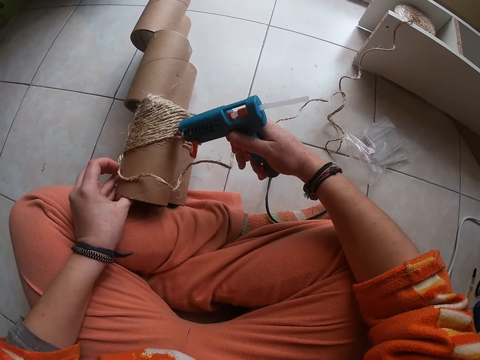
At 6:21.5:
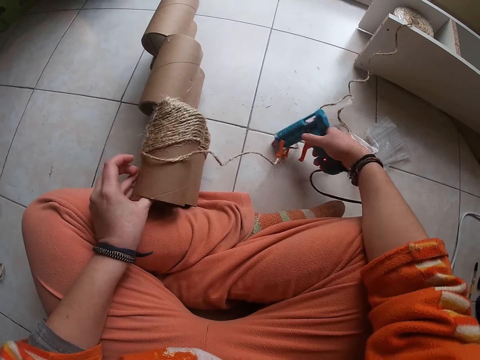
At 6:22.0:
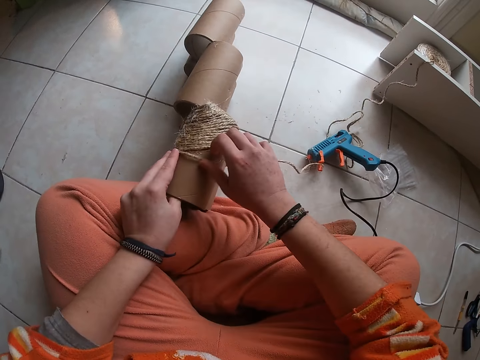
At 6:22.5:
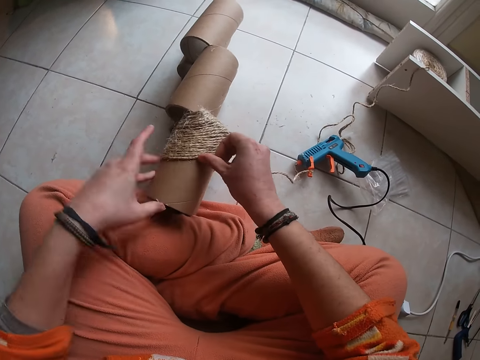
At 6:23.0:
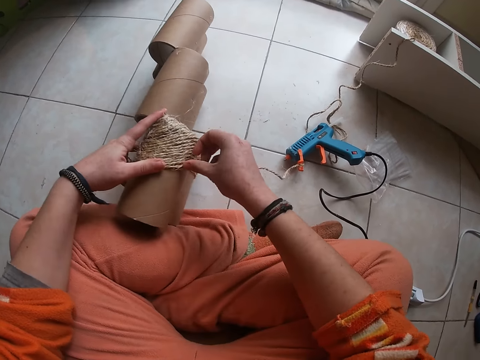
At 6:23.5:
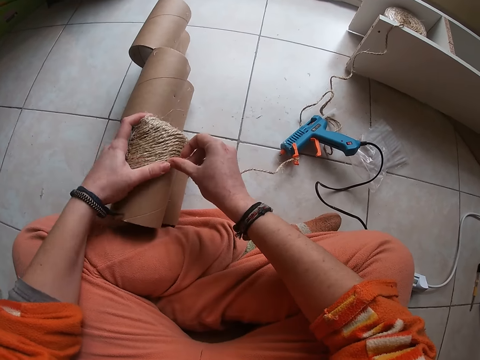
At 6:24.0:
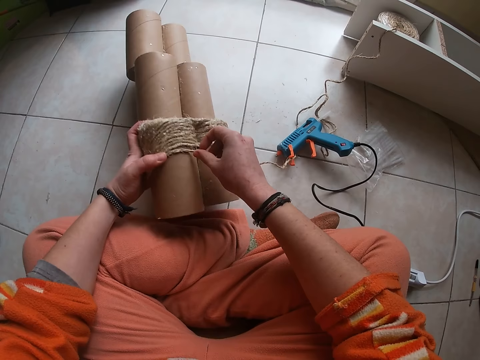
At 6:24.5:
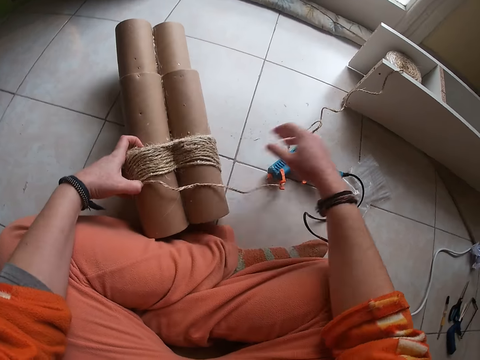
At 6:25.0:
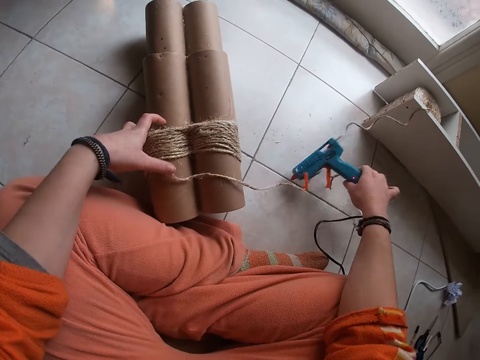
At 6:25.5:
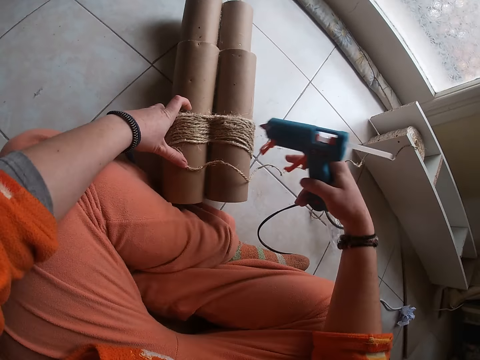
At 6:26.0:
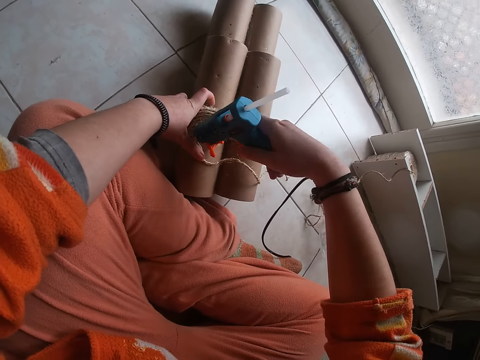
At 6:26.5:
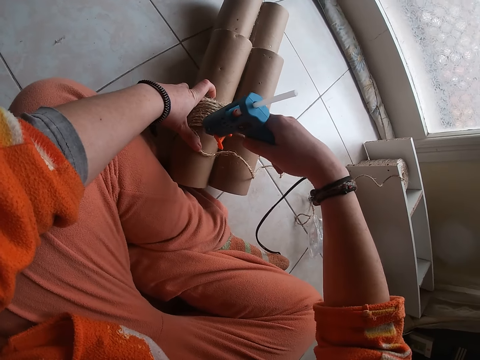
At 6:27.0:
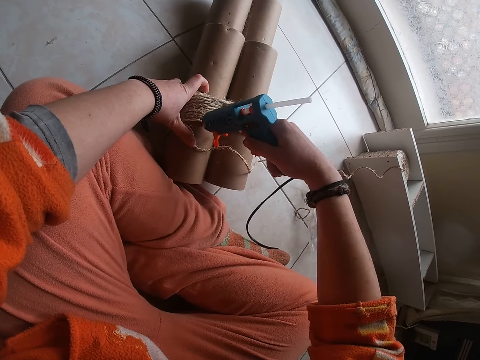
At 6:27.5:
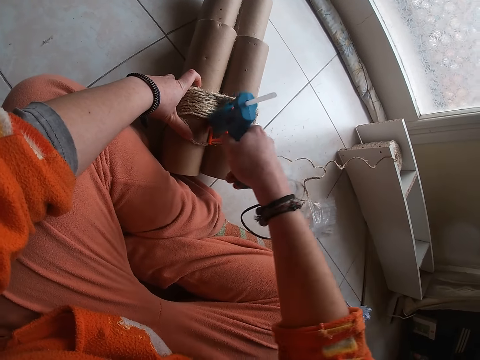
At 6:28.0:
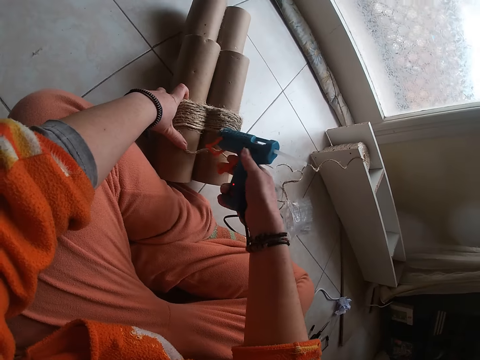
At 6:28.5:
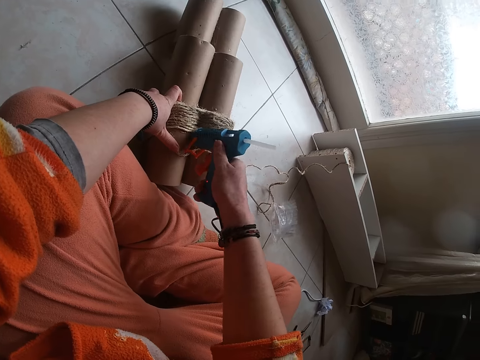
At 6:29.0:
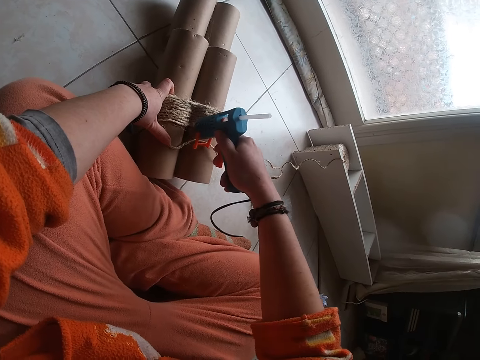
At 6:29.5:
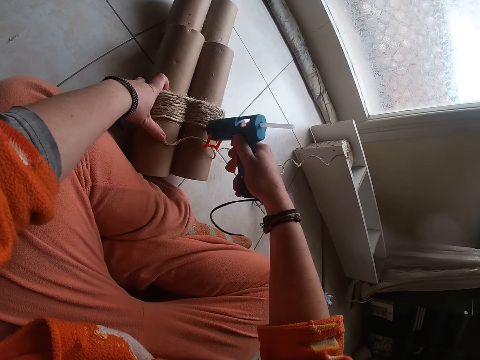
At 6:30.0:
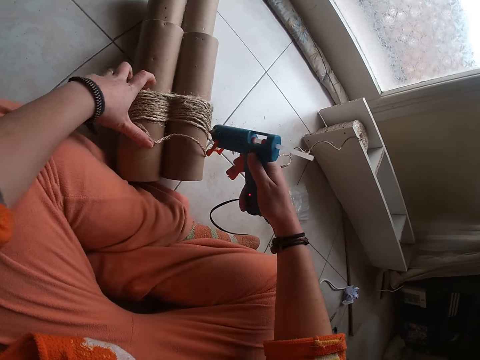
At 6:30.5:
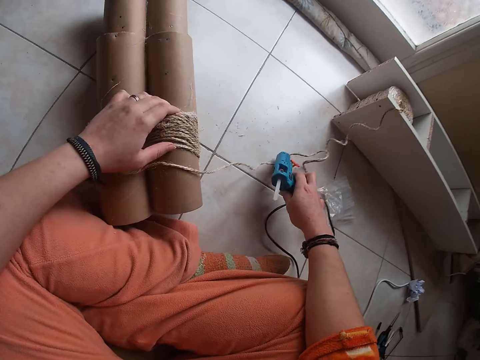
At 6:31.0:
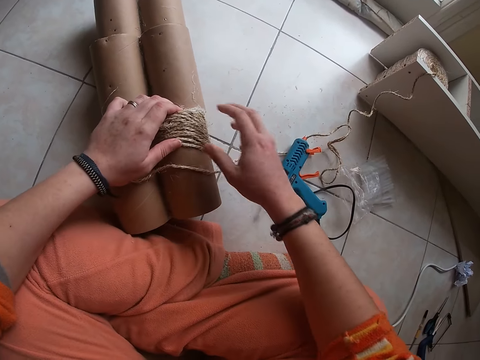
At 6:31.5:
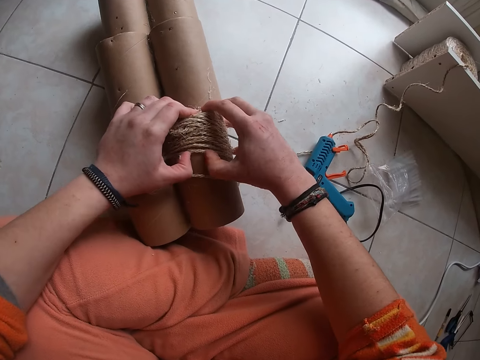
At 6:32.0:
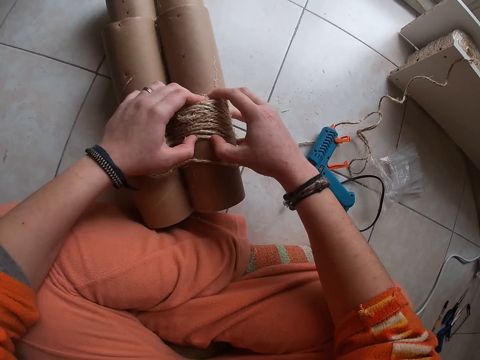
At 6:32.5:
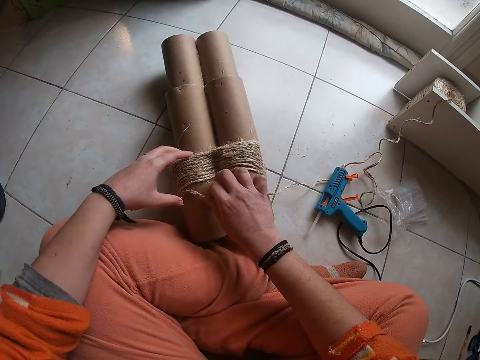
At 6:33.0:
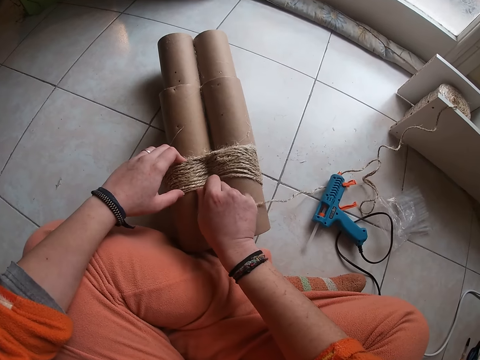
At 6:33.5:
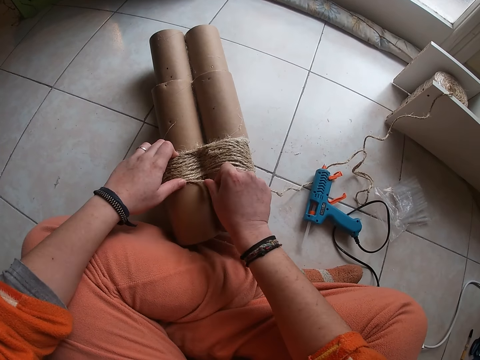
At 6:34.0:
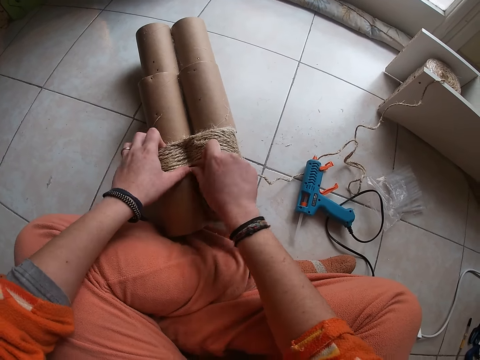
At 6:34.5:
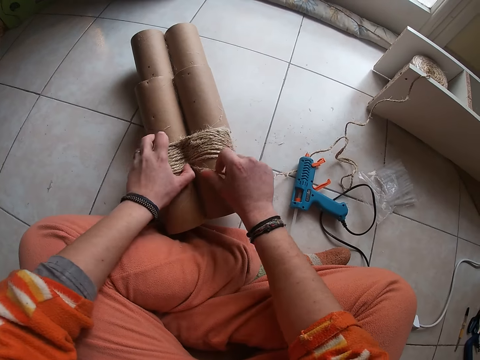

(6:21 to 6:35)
The camera wearer drops the hot glue gun on the floor with her right hand. She aligns rope on the carton. She presses the wires on the craft with her fingers. She takes the craft from the floor with her left hand. She picks up the glue gun on the floor. She applies glue to the craft with the hot glue gun in her right hand. She drops the hot glue gun on the floor with her right hand. She presses the wires on the craft with her fingers. She aligns the rope on the carton.

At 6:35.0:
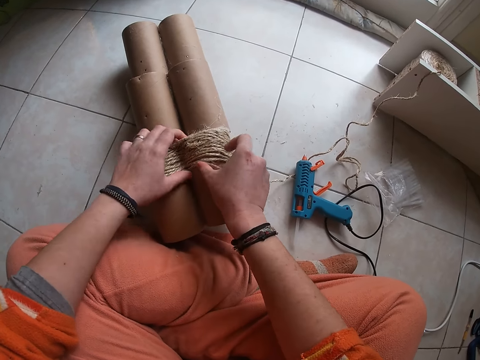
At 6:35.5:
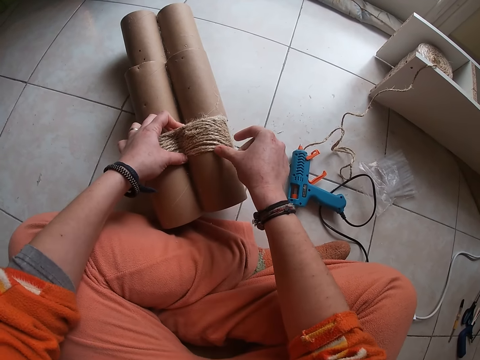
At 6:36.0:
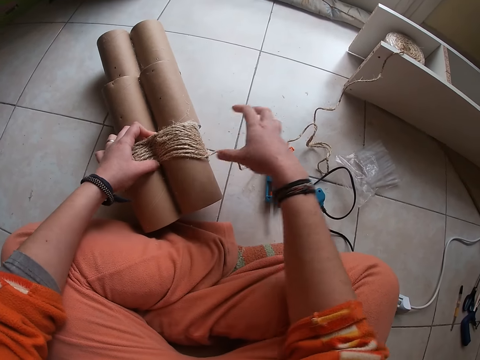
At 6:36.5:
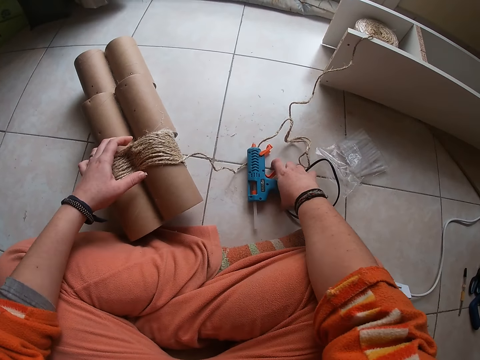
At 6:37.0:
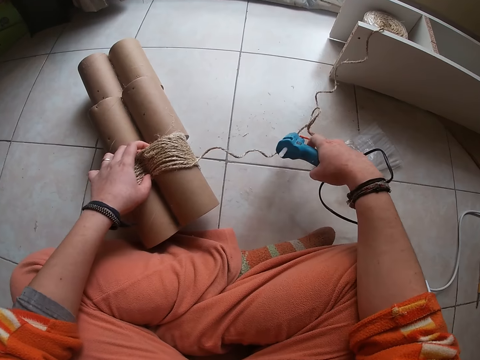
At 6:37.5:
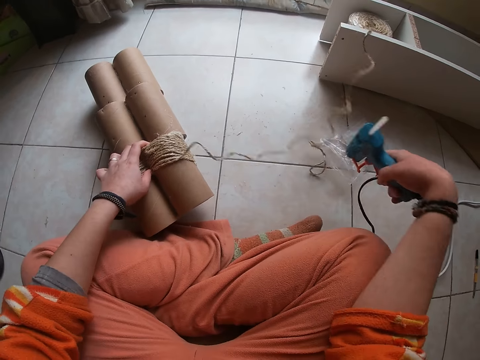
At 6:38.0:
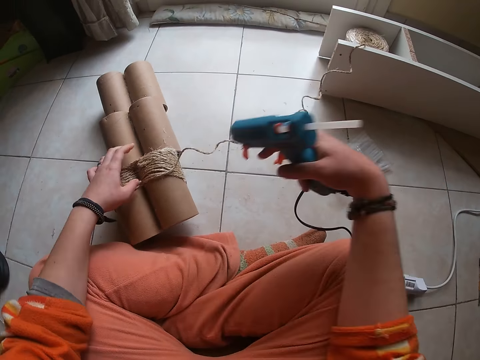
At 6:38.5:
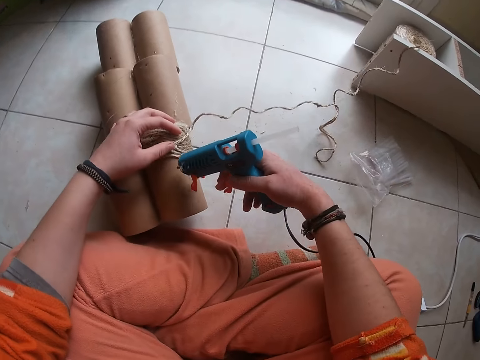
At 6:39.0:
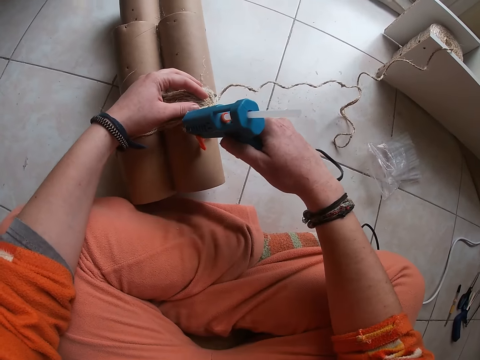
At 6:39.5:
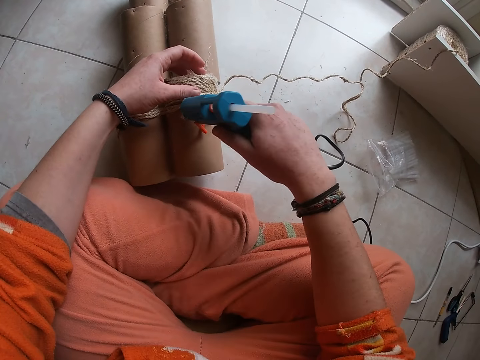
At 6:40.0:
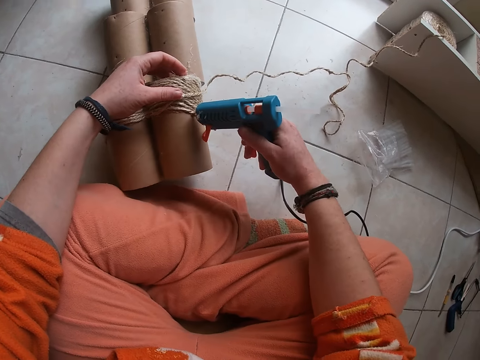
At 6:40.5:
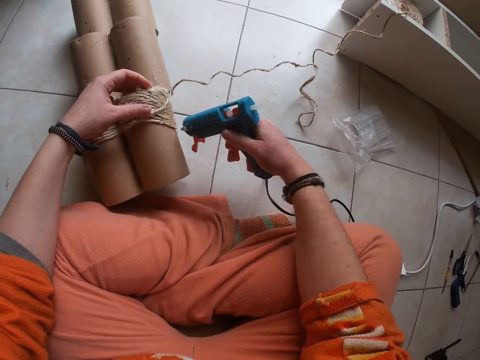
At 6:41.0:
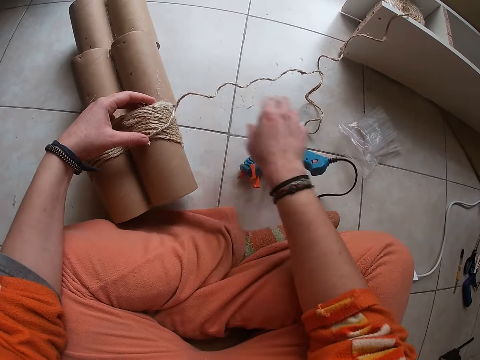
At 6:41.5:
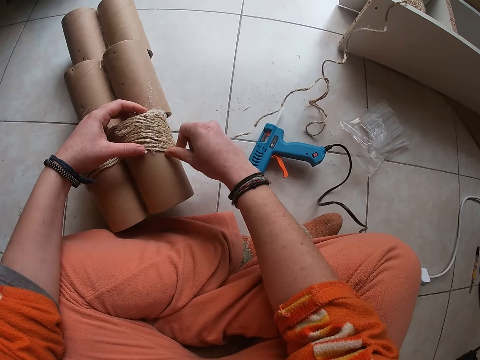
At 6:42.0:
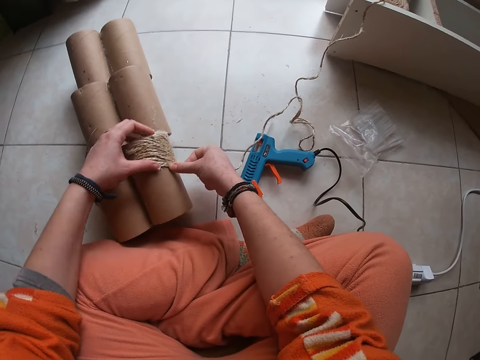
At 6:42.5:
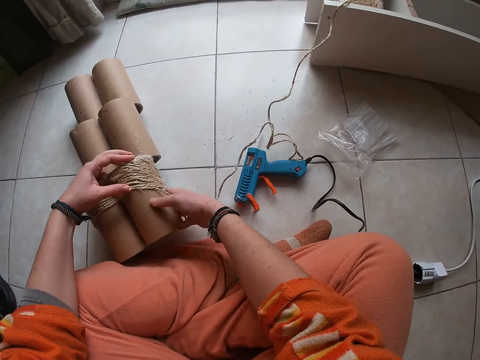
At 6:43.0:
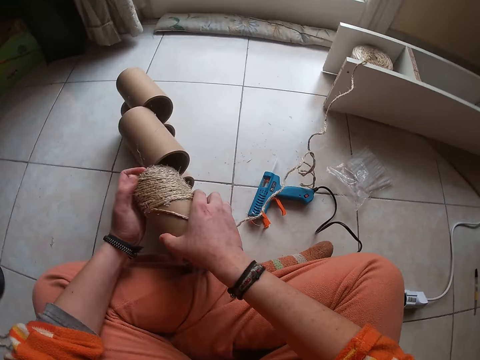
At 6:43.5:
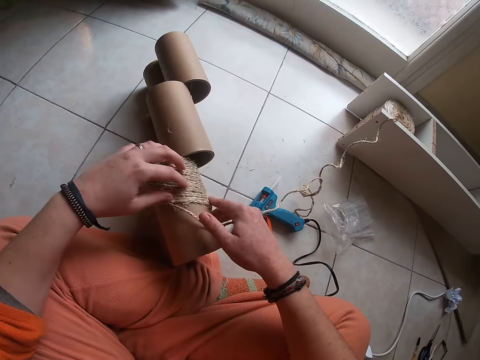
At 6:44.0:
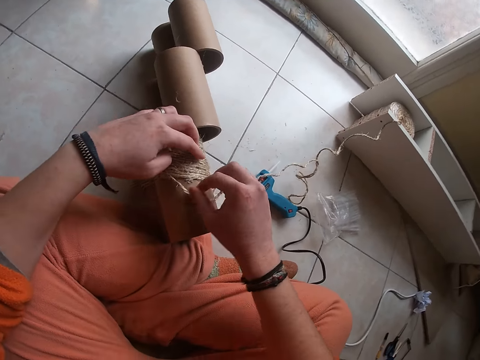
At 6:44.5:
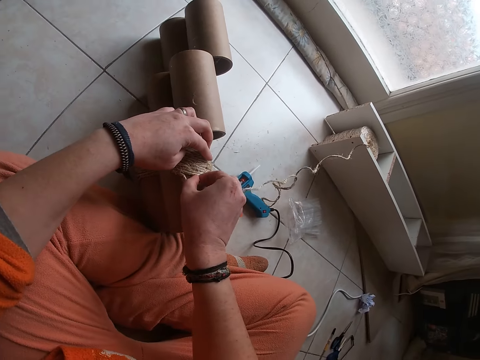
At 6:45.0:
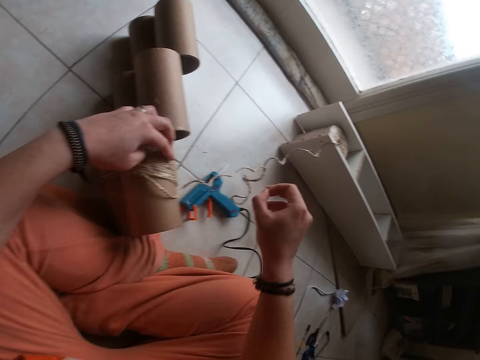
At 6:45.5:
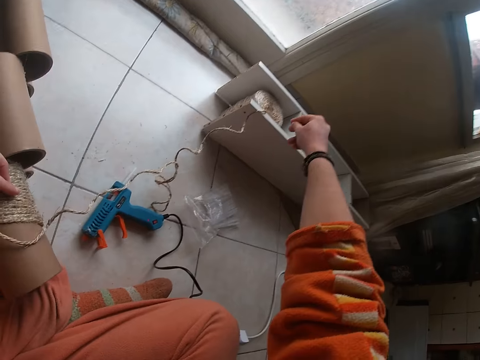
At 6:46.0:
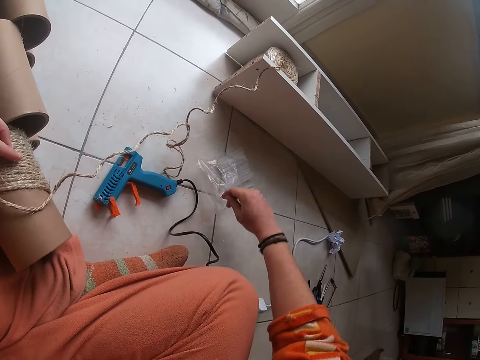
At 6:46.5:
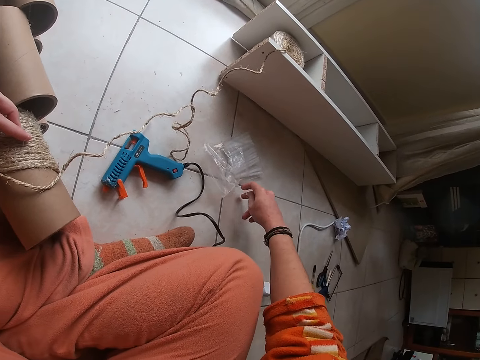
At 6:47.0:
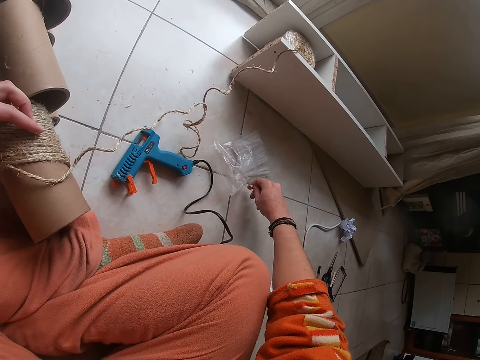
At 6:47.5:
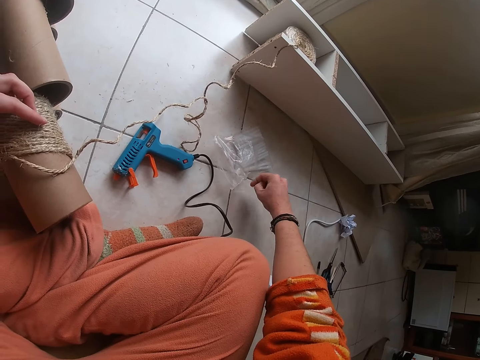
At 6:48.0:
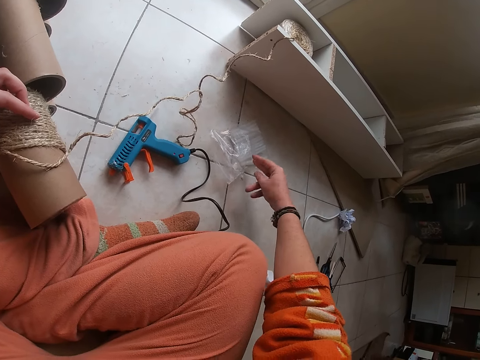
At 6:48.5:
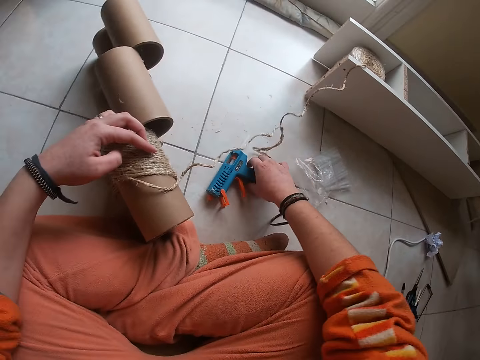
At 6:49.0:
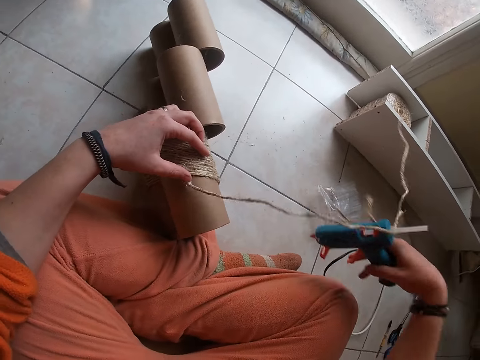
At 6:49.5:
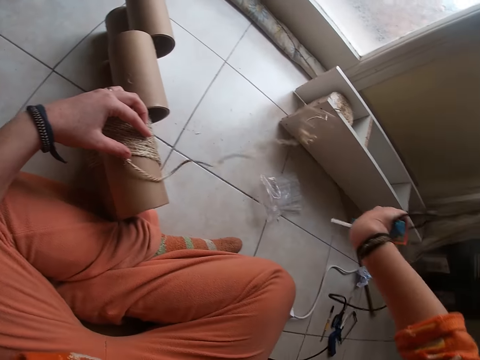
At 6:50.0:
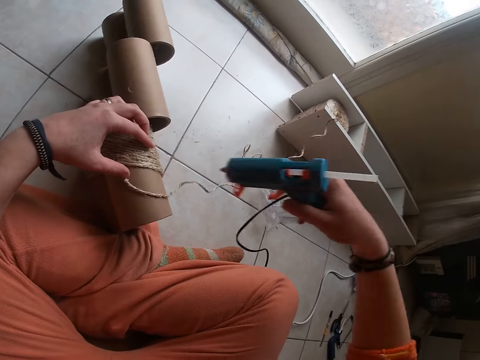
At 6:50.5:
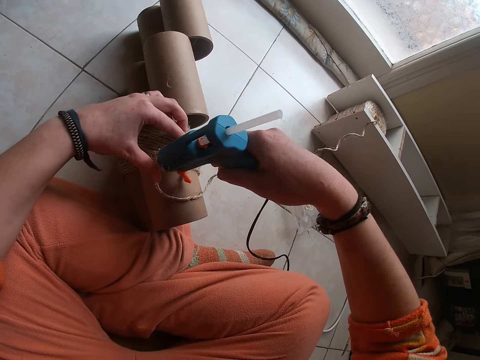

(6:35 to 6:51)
The camera wearer picks up the hot glue gun on the floor with her right hand. She applies glue to the craft with the hot glue gun in her right hand. She drops the hot glue gun on the floor with her right hand. She presses the wires on the craft with her fingers. She aligns rope on the carton. She turns the carton. She removes a fiber thread or string of rope from the craft with her right hand. She puts the string of rope in a box. She puts the string of rope on the floor. She picks up the hot glue gun on the floor with her right hand.
